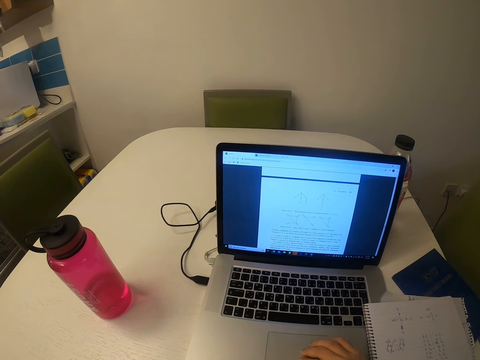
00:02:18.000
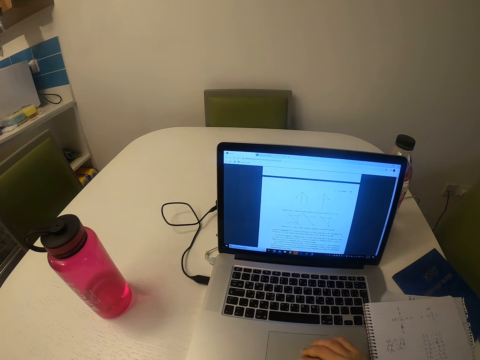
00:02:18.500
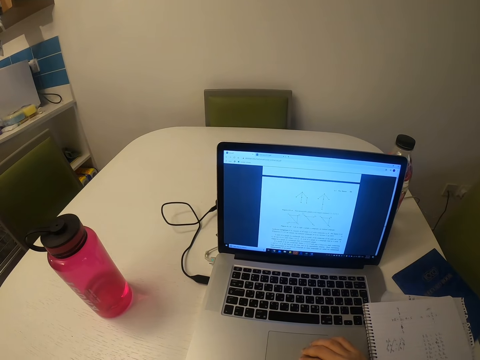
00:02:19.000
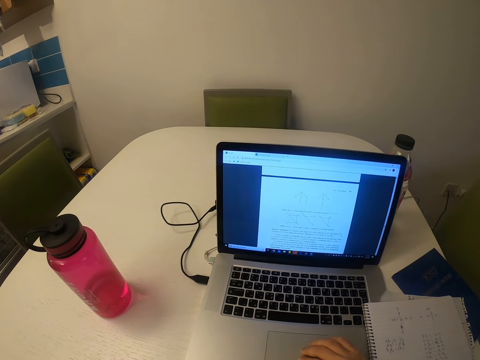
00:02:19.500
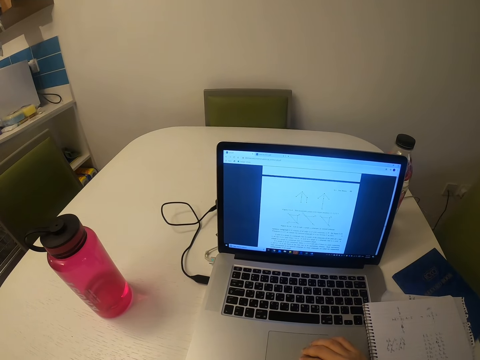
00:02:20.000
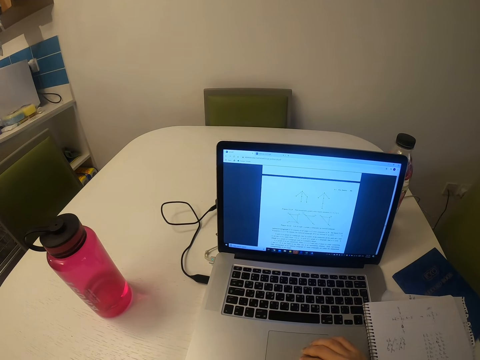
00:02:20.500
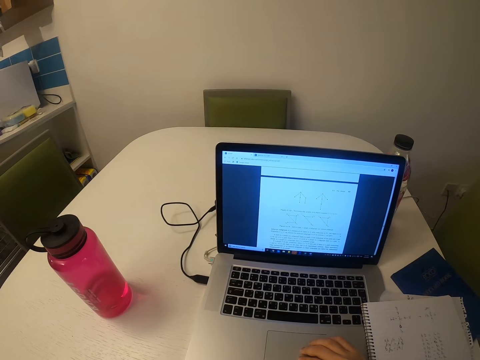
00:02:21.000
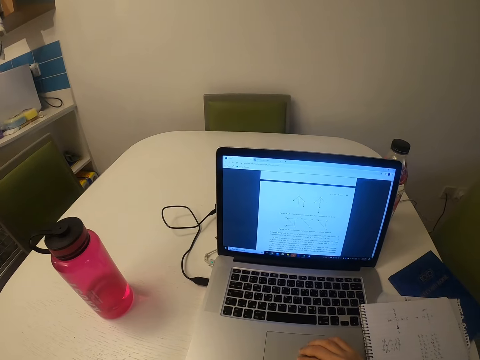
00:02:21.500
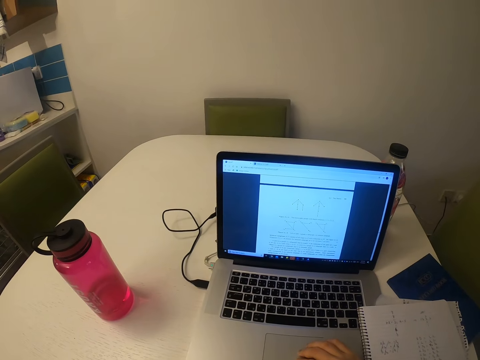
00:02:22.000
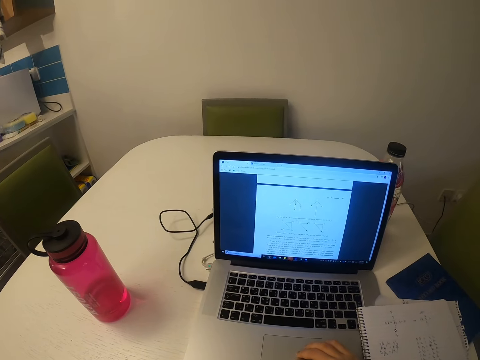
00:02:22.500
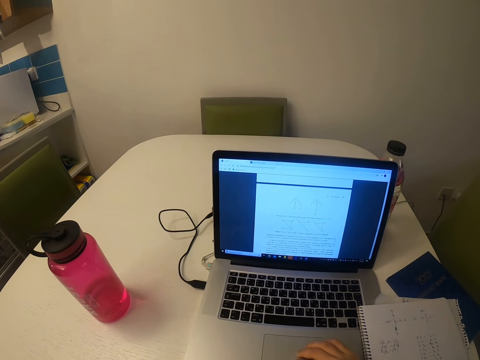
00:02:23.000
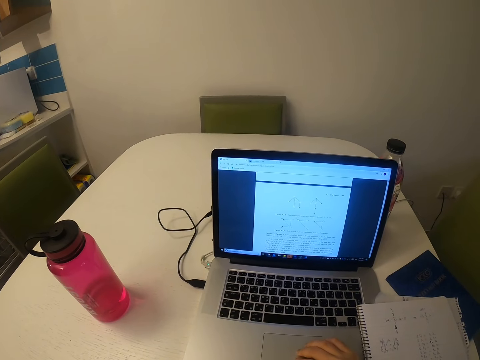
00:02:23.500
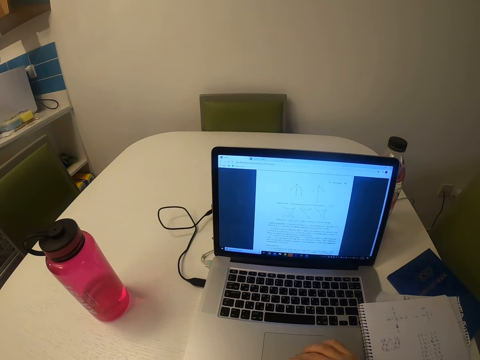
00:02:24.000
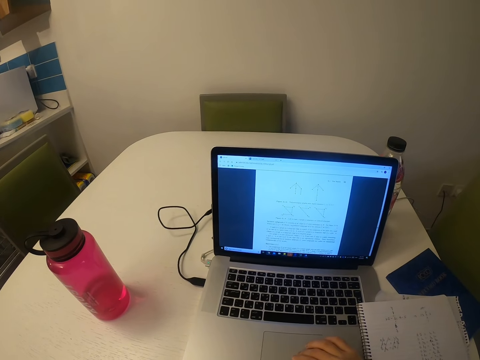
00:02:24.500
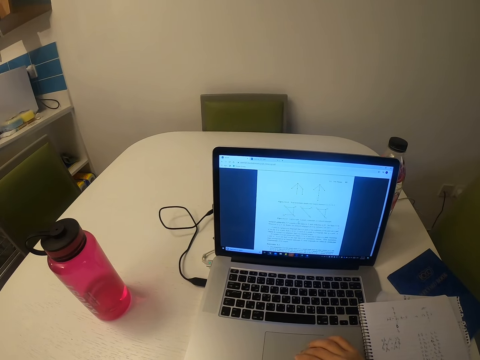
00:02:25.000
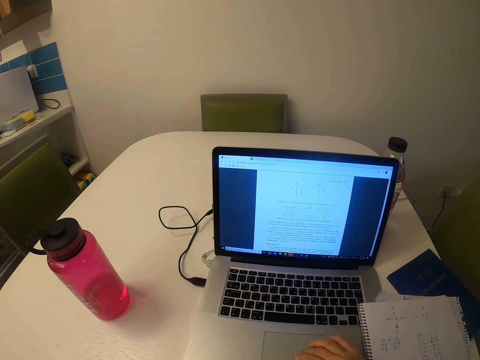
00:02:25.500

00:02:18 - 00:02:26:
The camera wearer touches the laptop.

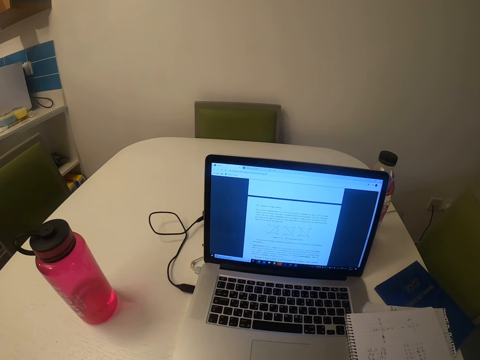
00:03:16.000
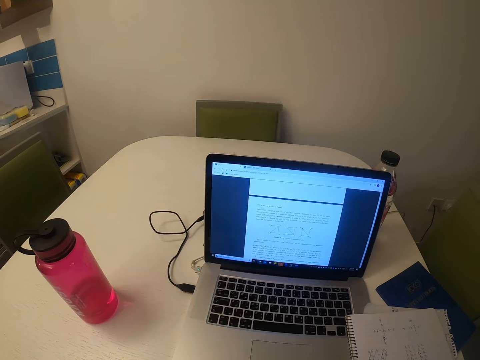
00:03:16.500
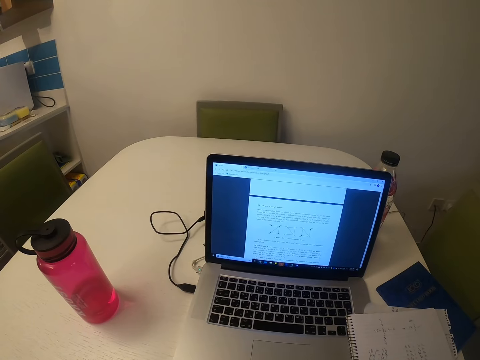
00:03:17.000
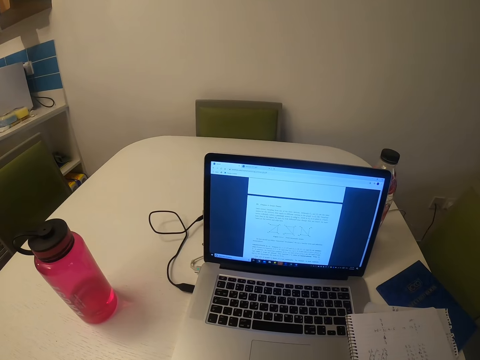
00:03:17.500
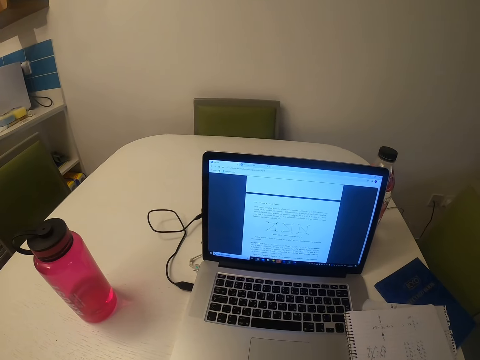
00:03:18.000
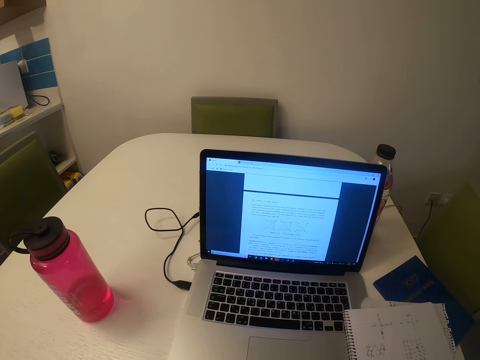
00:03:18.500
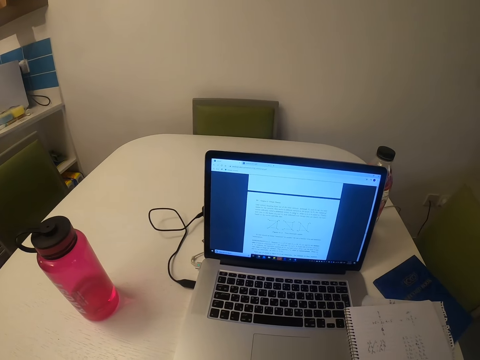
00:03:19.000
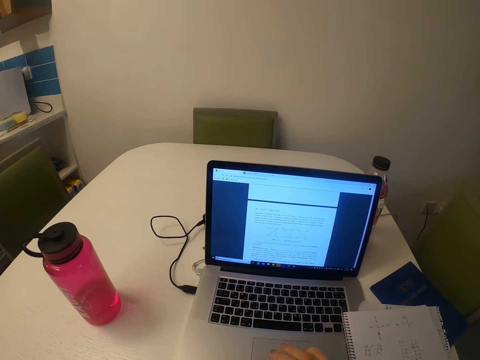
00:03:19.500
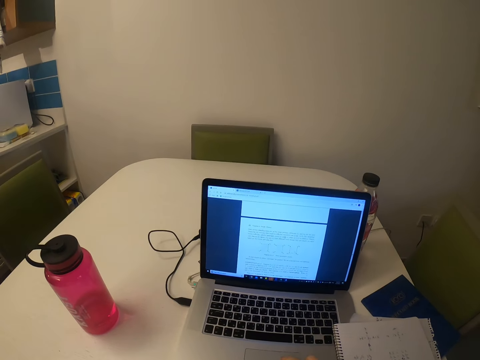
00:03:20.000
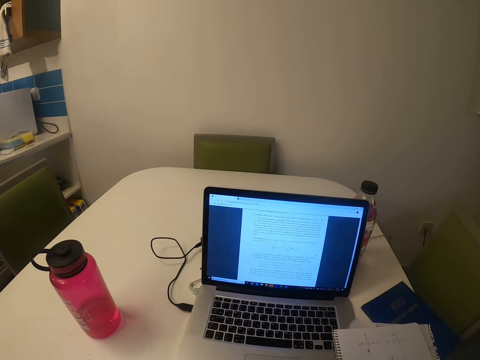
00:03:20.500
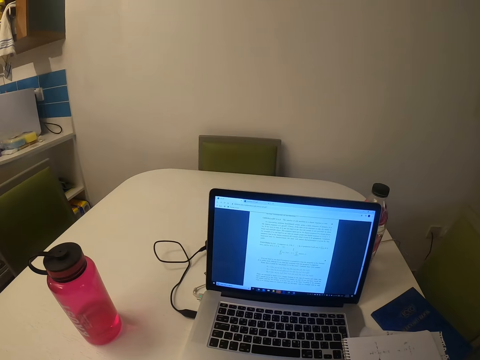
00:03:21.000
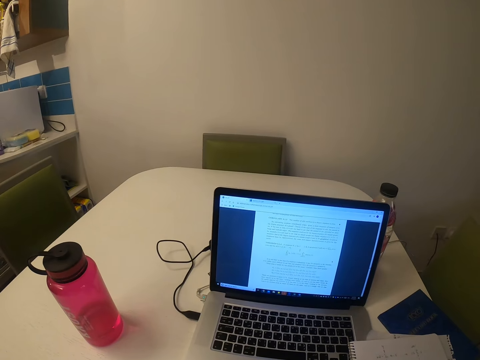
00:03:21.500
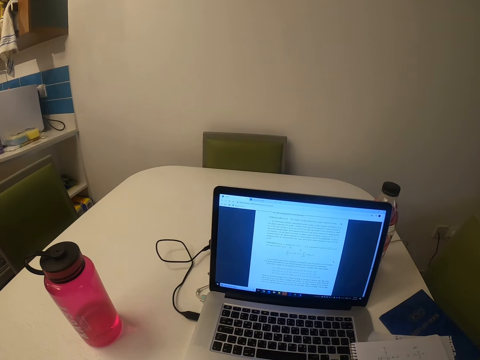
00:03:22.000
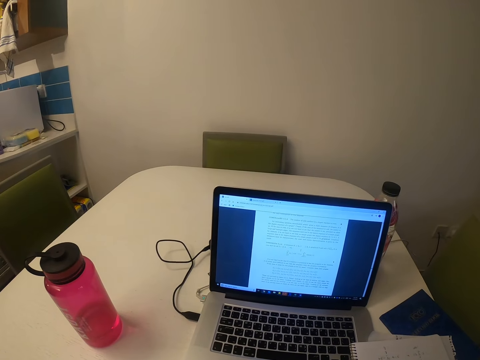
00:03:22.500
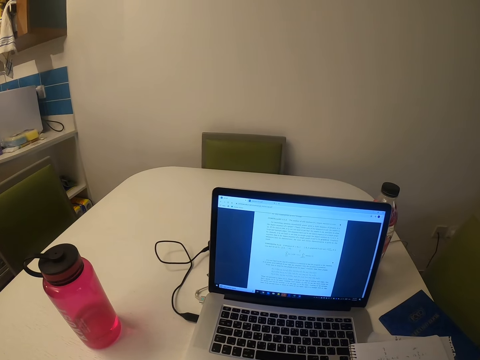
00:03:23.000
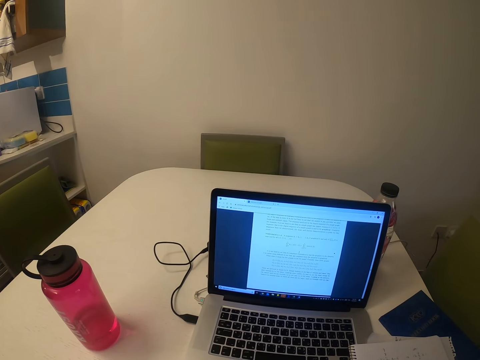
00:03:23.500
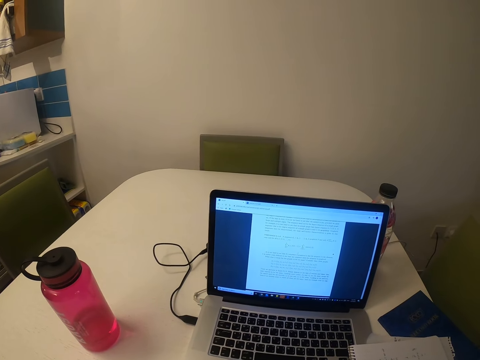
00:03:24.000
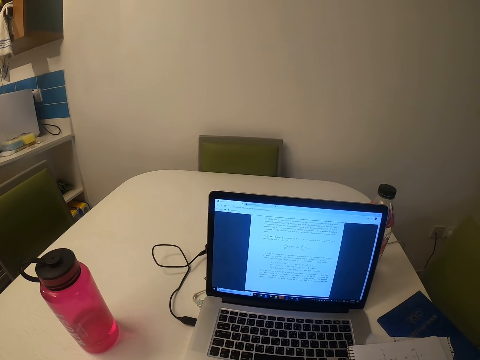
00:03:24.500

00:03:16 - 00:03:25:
The camera wearer watches the background.

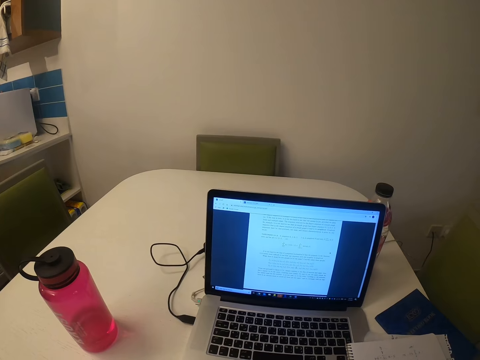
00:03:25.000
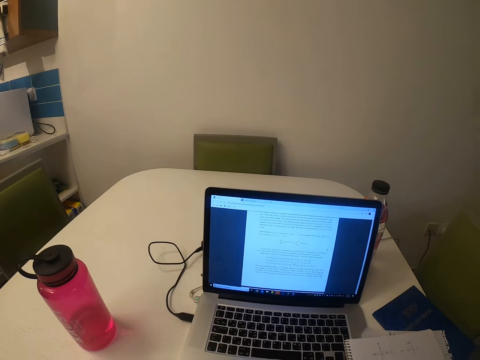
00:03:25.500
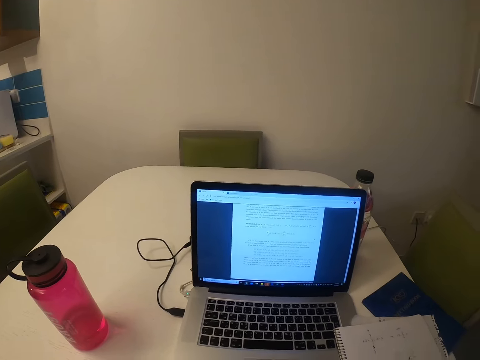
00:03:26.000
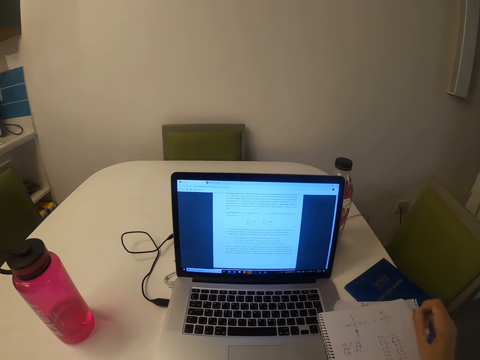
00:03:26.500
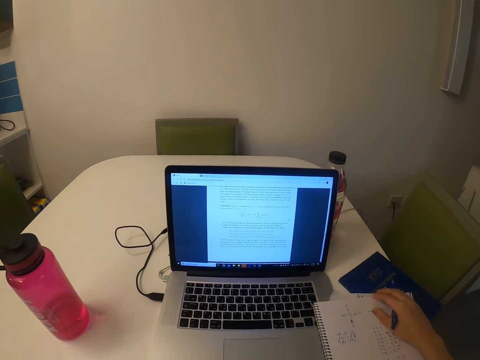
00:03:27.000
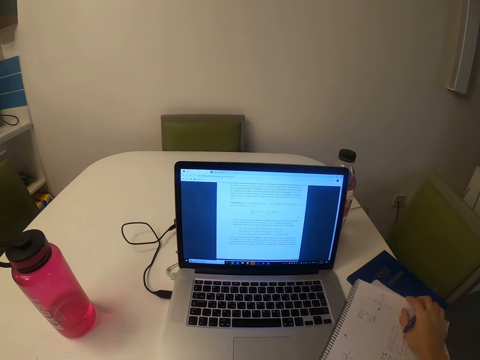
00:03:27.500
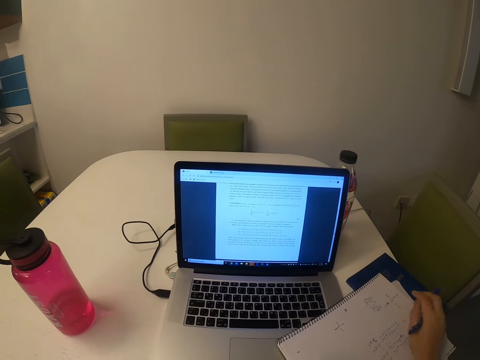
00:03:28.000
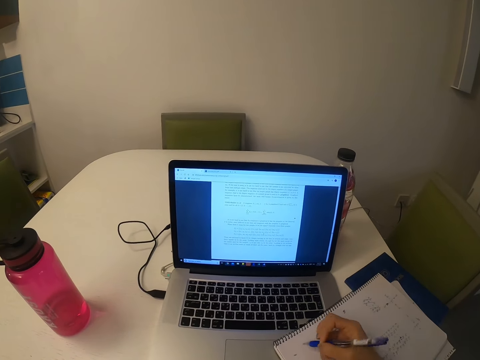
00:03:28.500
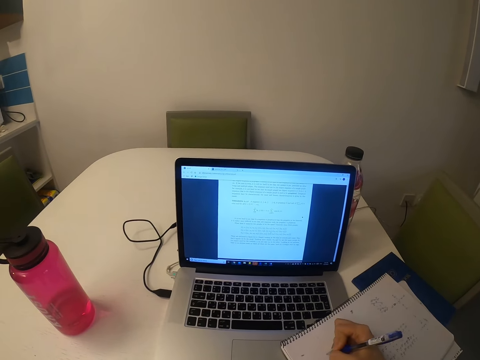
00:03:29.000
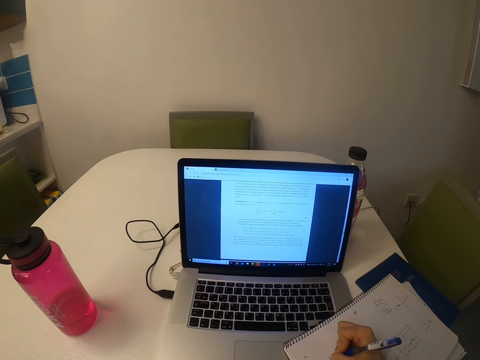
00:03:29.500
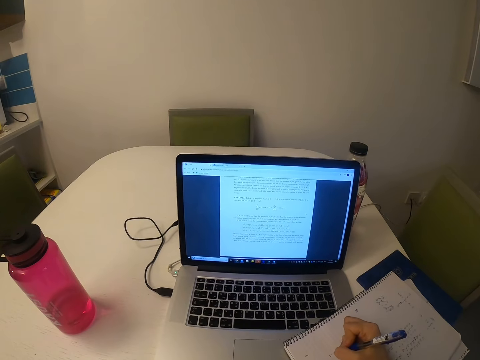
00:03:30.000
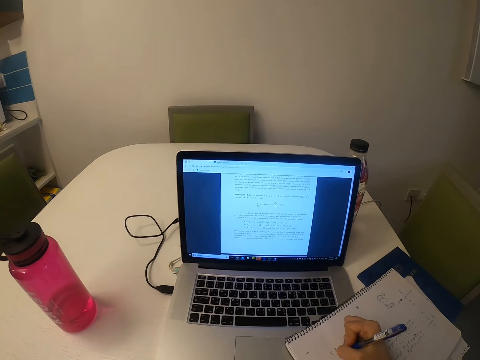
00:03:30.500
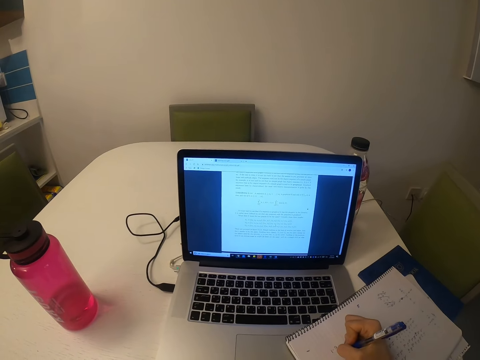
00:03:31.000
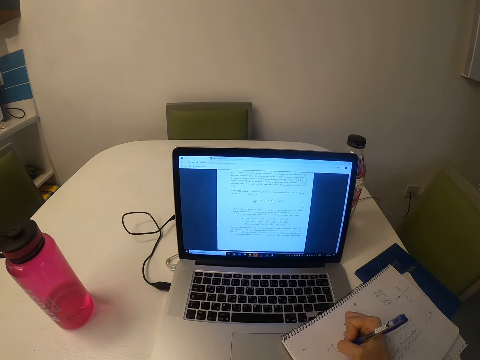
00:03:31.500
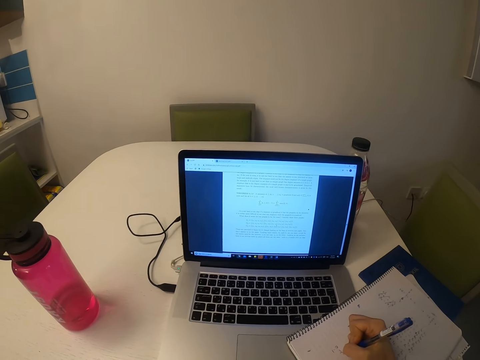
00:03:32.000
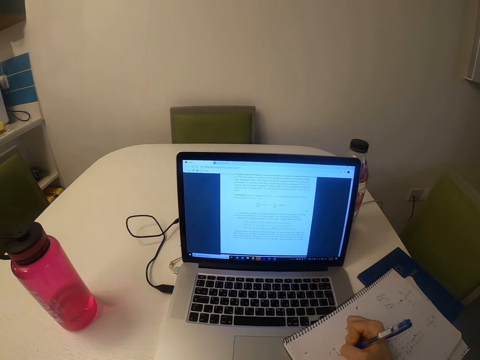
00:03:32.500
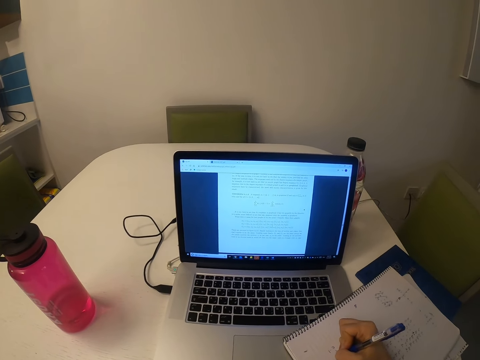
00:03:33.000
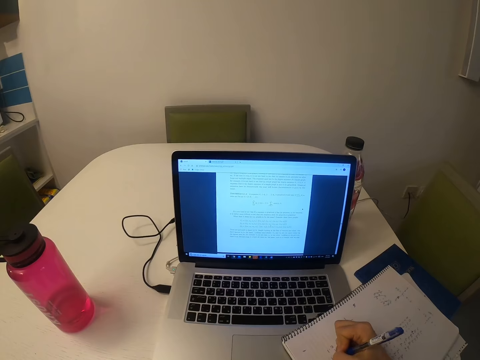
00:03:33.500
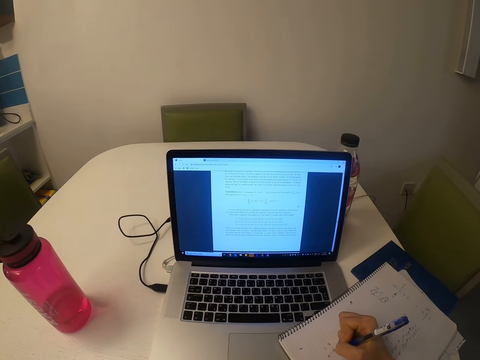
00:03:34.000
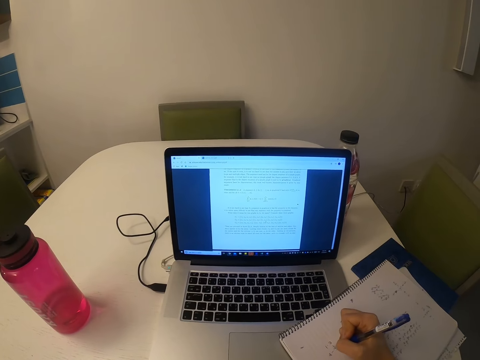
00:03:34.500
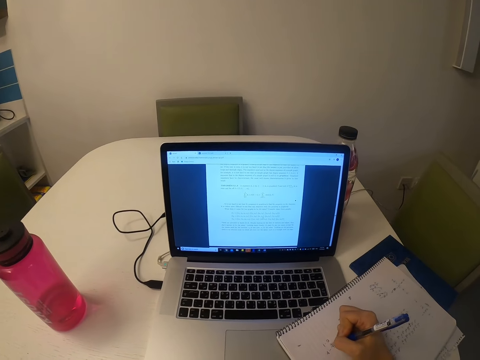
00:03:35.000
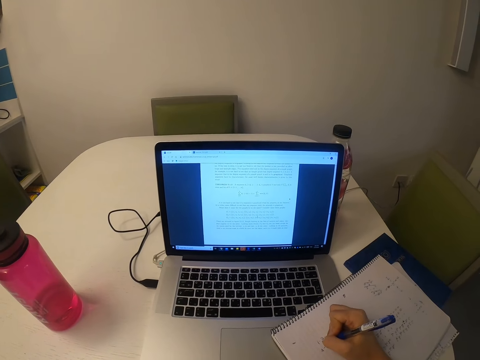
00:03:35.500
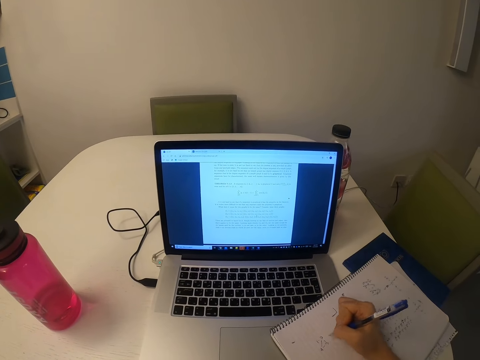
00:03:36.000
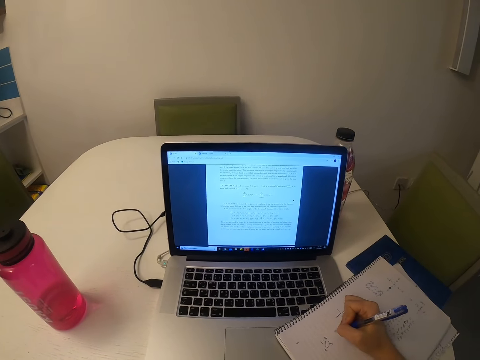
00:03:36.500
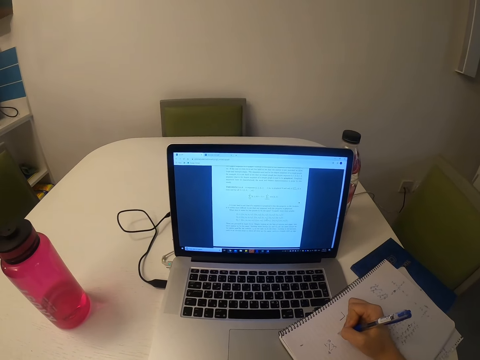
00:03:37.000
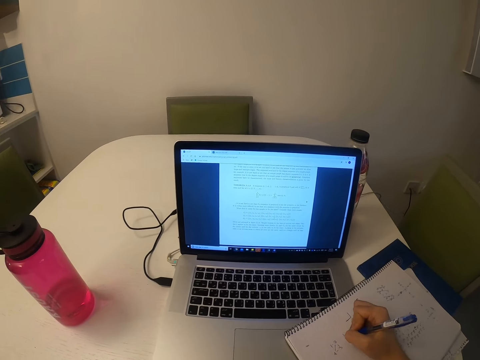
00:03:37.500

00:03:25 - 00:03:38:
The camera wearer holds a book. They write on the book. They write.
